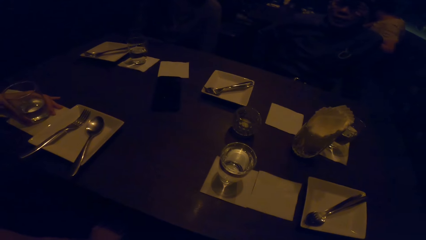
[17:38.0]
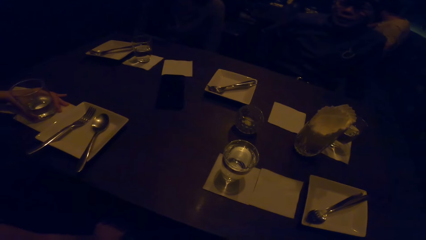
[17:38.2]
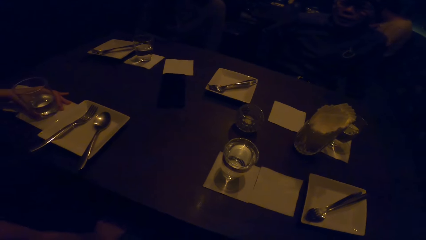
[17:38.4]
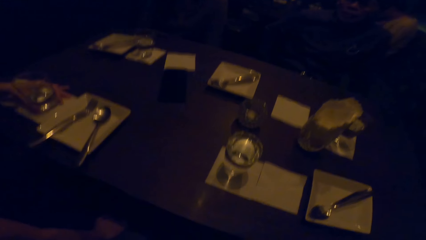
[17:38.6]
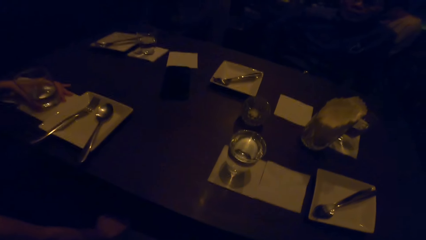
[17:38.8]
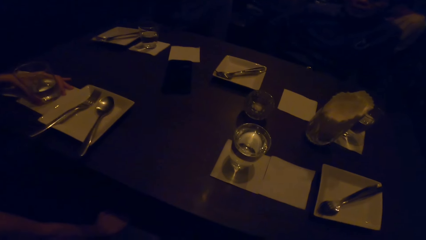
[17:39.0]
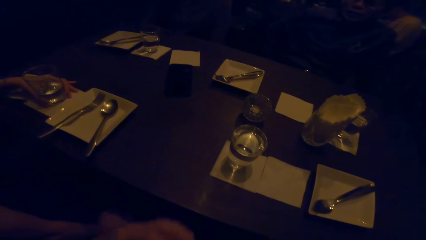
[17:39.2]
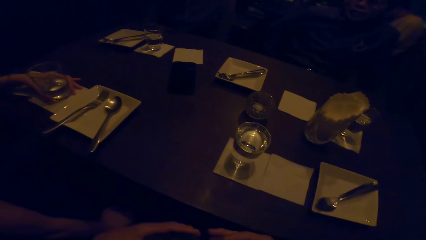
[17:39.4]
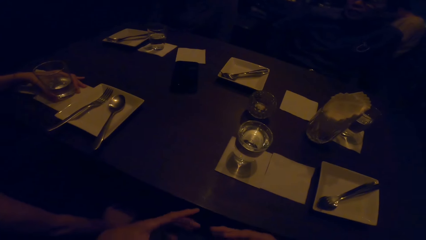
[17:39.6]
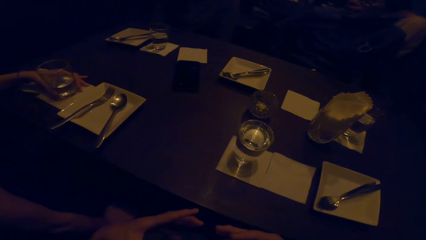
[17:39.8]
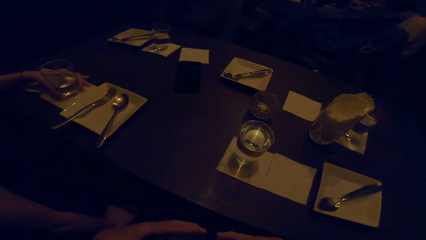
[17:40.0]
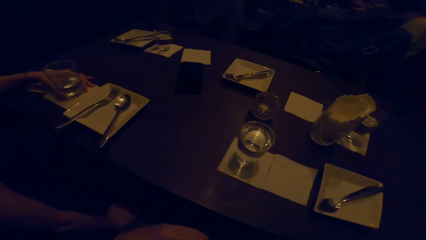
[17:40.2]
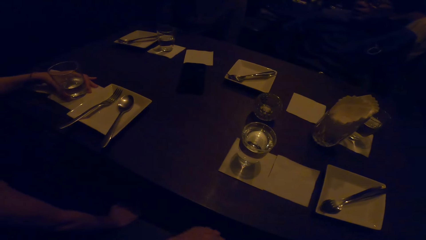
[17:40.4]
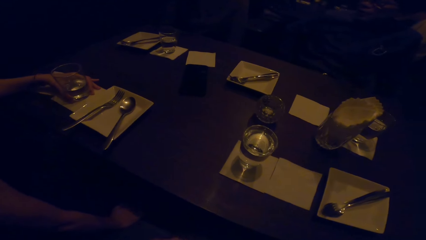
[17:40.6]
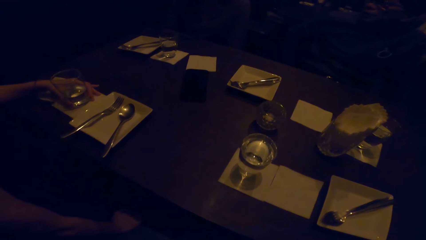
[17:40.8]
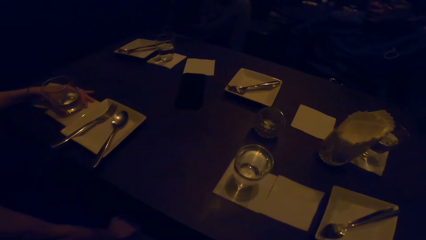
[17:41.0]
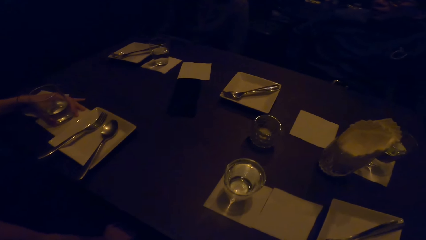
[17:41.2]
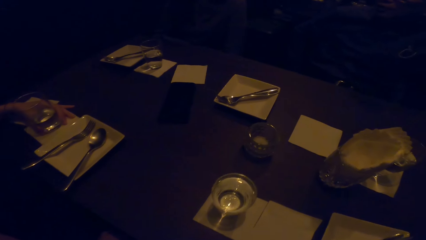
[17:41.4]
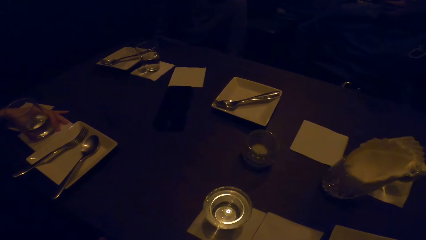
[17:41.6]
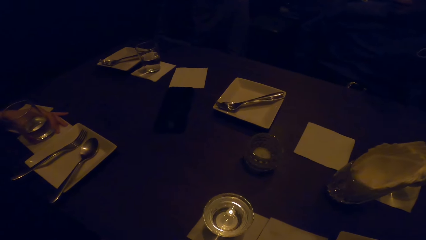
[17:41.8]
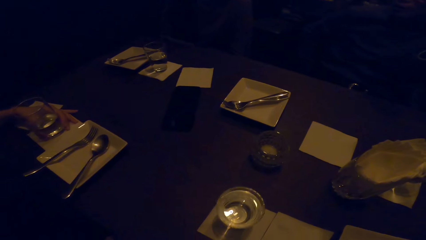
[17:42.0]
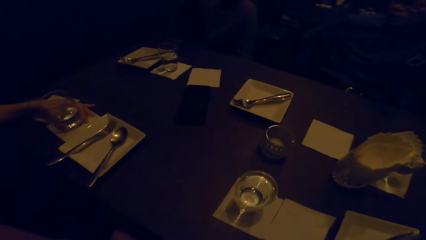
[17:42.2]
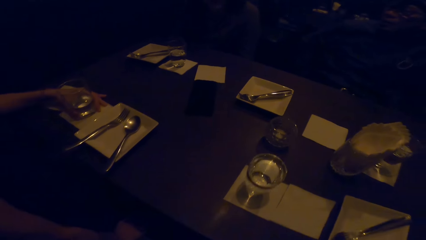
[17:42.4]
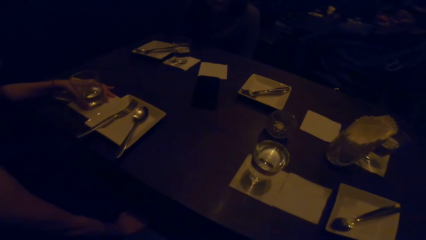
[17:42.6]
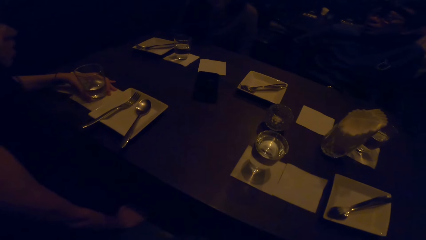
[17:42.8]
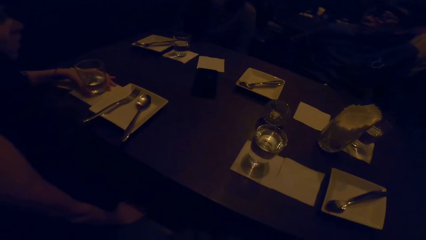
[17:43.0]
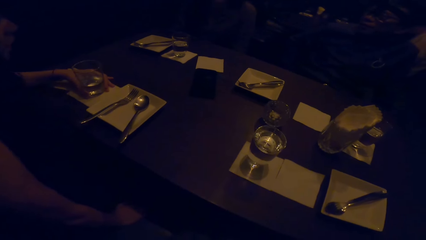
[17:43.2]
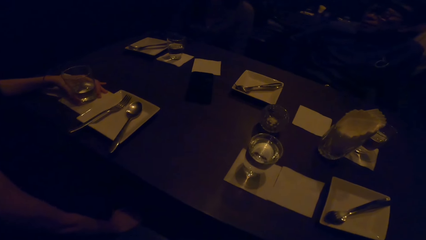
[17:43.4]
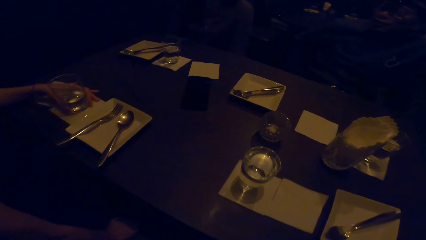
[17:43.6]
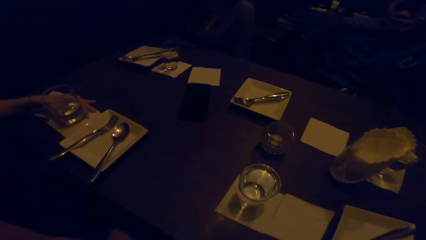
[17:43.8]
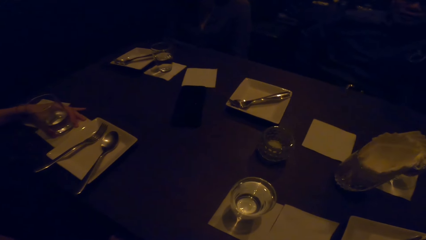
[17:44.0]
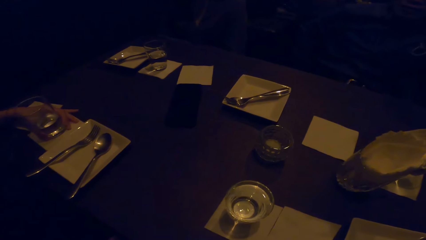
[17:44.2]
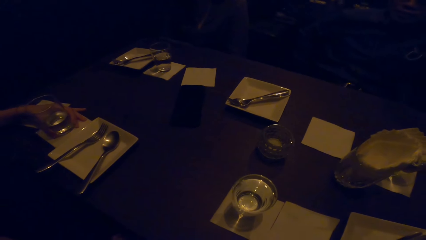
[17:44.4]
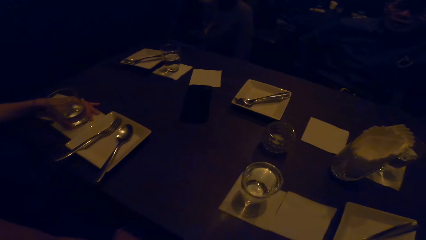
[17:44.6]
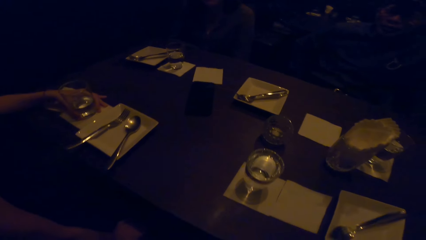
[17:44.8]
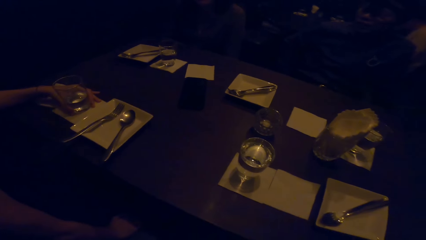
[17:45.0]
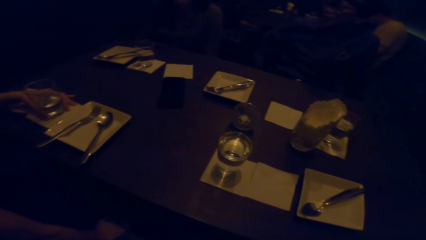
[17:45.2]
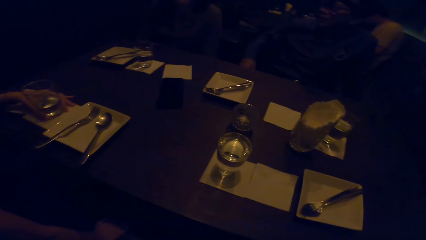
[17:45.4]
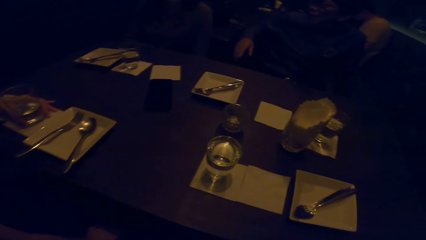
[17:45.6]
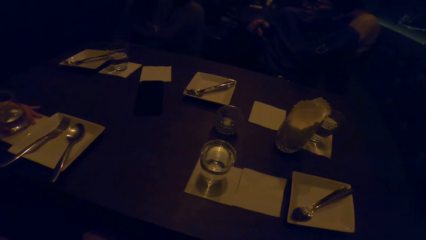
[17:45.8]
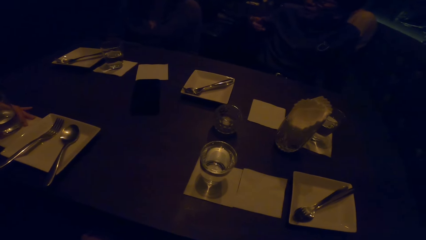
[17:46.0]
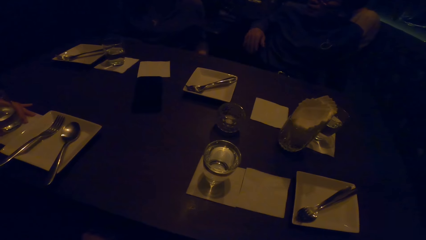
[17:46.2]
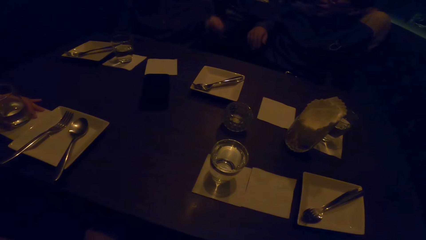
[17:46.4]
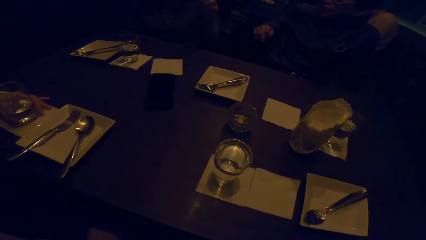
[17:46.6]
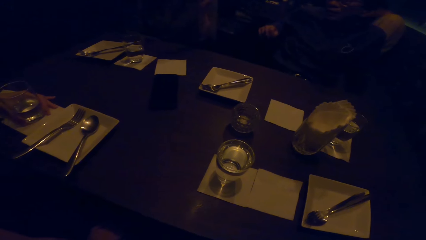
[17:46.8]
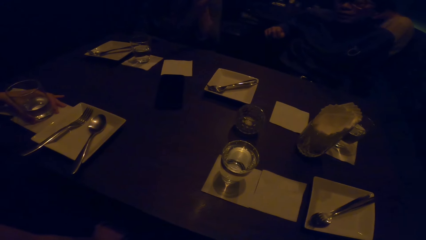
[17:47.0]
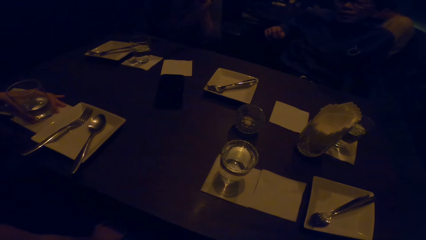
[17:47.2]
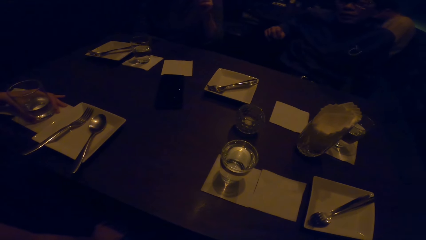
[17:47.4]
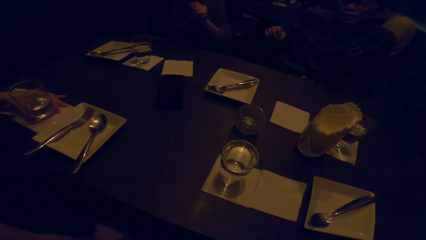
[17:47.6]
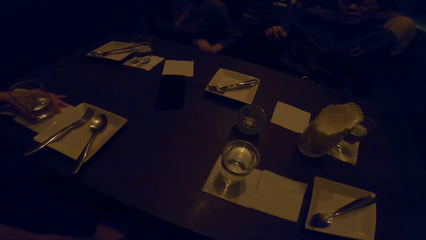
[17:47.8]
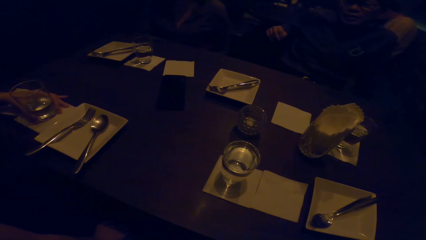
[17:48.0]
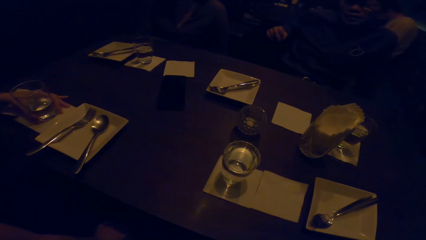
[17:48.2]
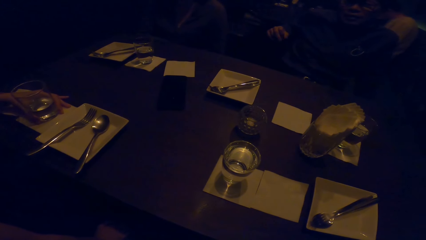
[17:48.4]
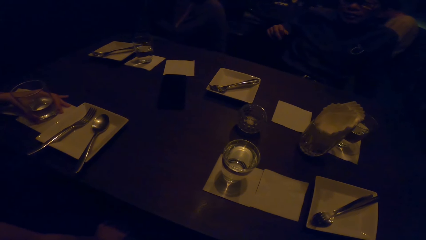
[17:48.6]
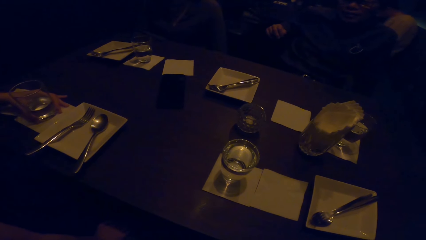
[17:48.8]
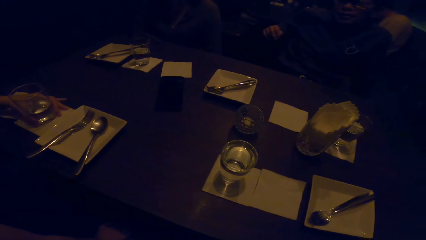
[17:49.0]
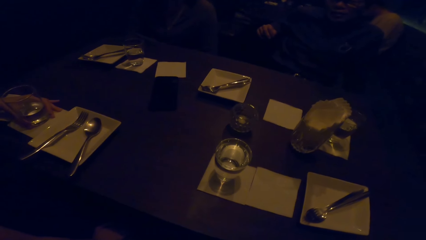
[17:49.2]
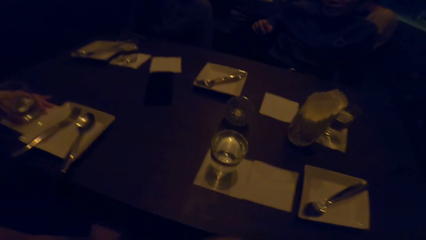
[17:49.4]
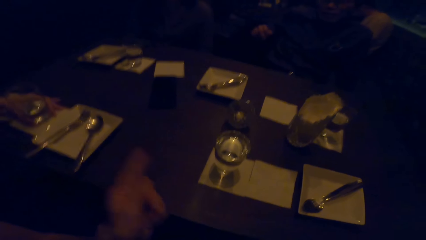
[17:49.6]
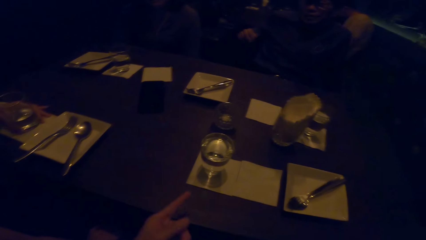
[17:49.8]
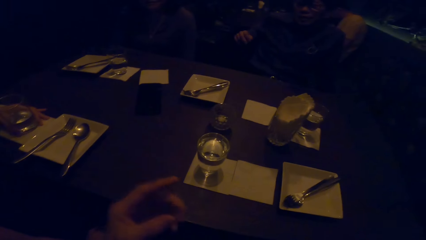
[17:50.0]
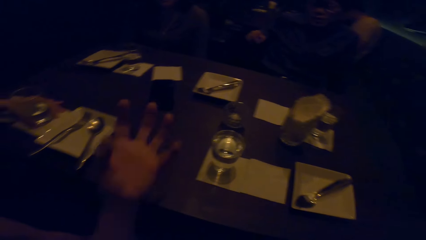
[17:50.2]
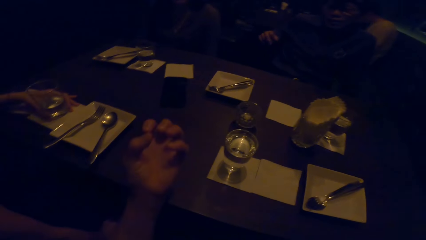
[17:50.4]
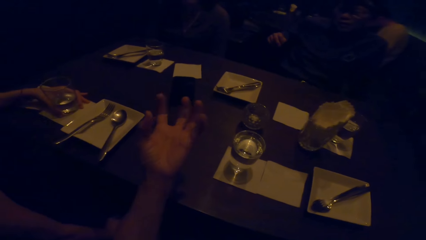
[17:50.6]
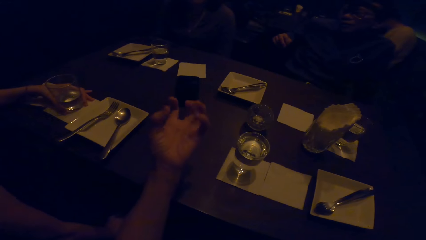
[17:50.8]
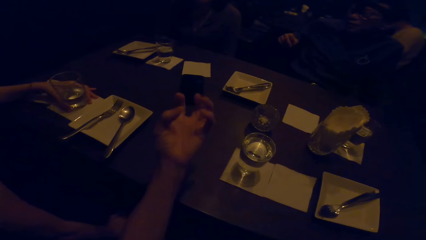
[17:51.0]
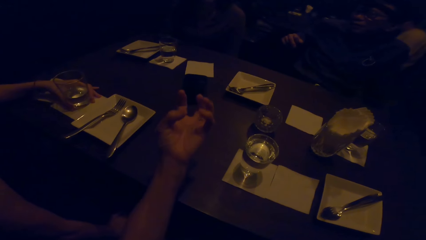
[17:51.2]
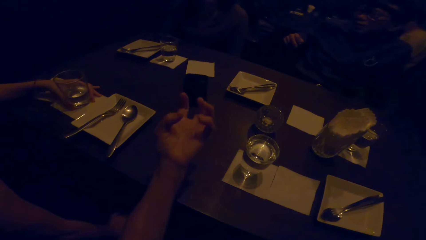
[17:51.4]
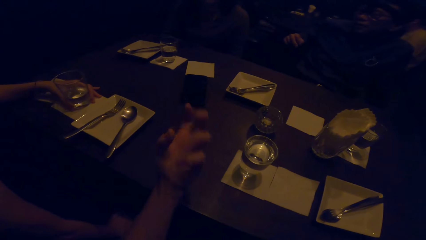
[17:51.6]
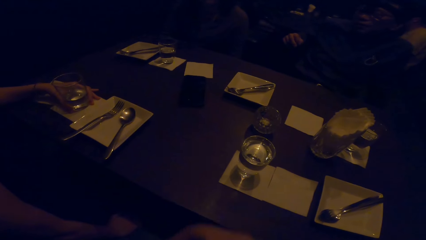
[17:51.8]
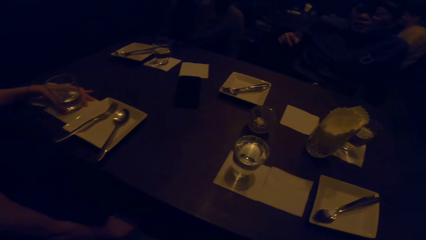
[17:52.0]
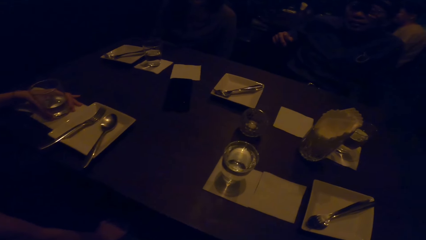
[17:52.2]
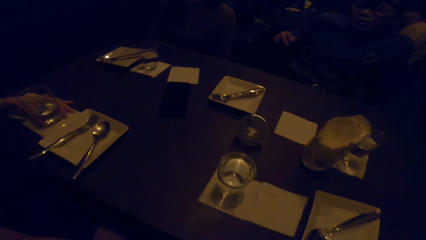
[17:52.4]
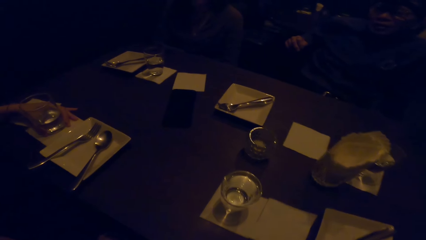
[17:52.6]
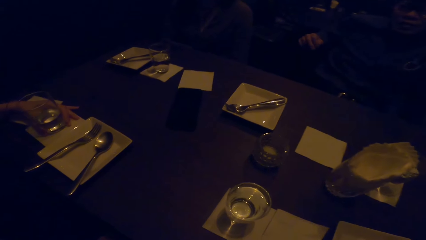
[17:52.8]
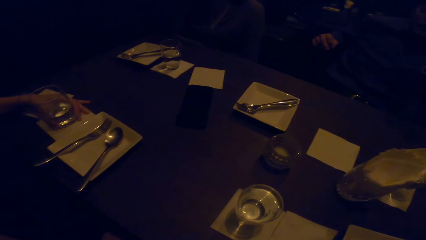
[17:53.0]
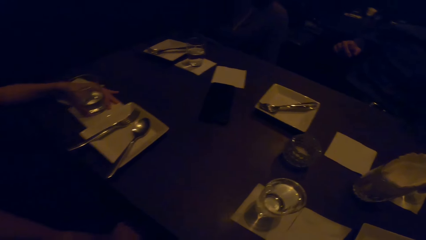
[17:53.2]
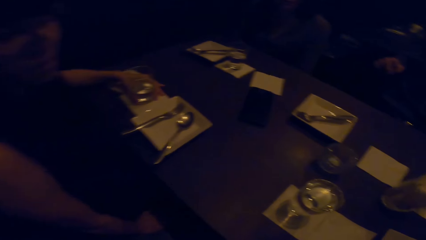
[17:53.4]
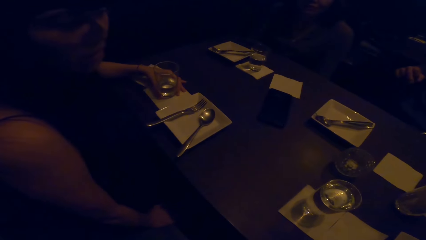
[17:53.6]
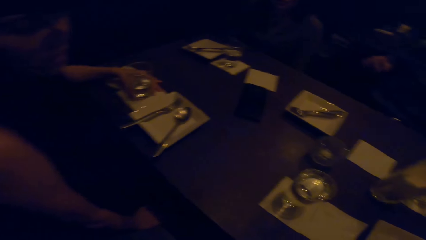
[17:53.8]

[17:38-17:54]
The camera wearer moves their hands. They converse with colleagues. They move their hands. They converse with colleagues.
